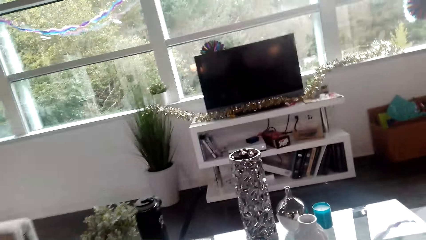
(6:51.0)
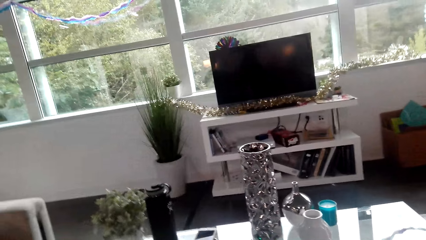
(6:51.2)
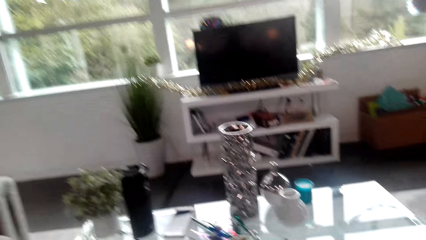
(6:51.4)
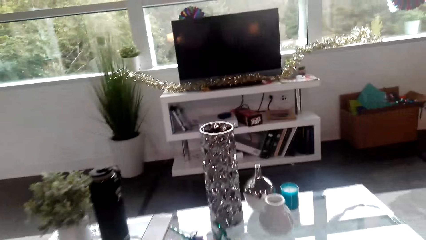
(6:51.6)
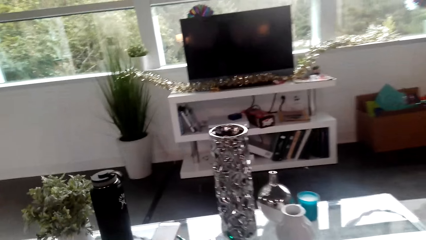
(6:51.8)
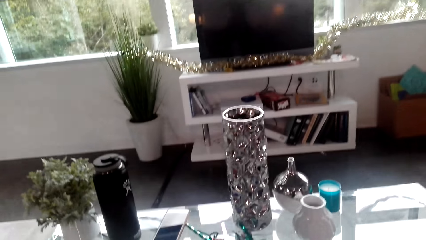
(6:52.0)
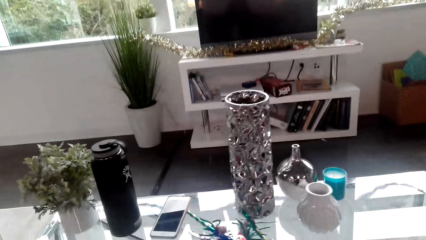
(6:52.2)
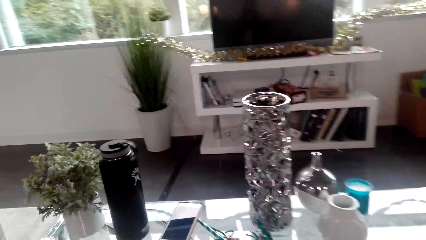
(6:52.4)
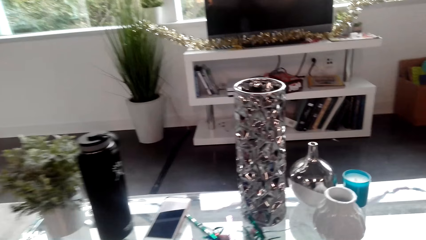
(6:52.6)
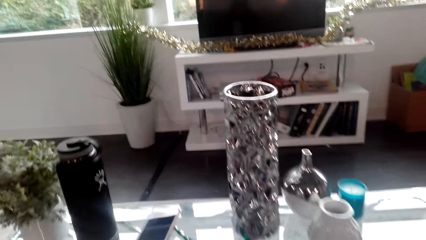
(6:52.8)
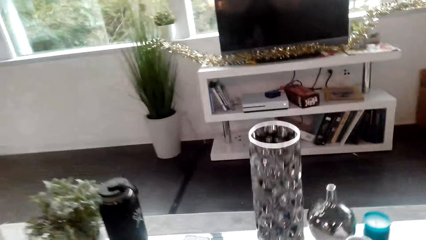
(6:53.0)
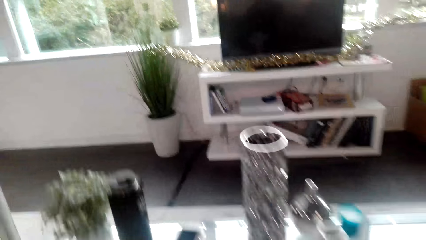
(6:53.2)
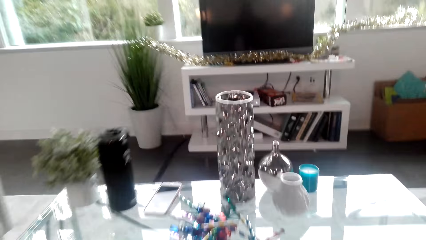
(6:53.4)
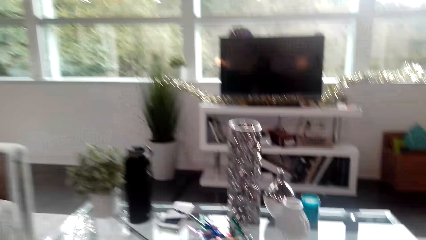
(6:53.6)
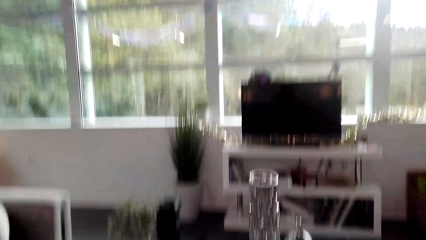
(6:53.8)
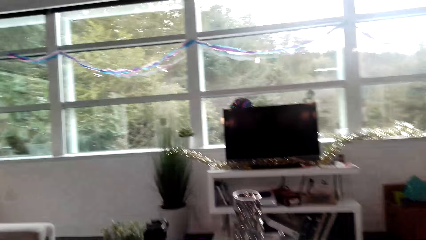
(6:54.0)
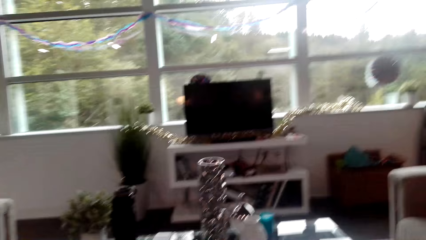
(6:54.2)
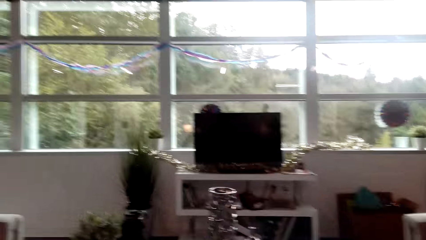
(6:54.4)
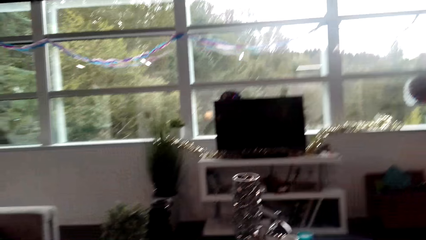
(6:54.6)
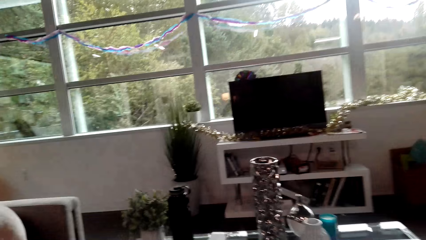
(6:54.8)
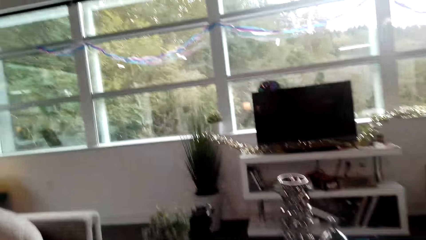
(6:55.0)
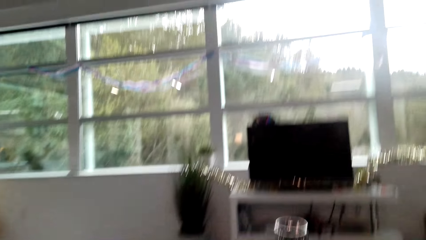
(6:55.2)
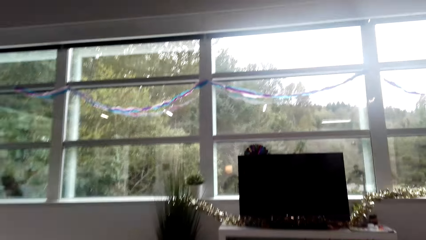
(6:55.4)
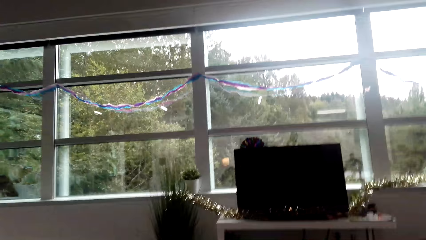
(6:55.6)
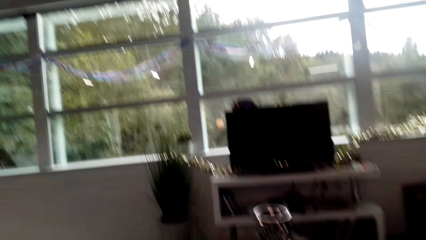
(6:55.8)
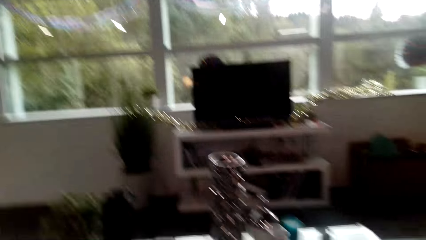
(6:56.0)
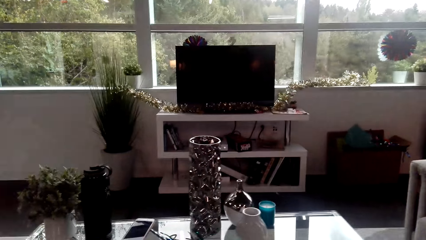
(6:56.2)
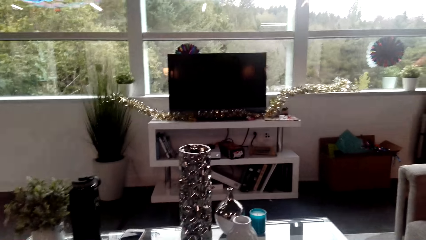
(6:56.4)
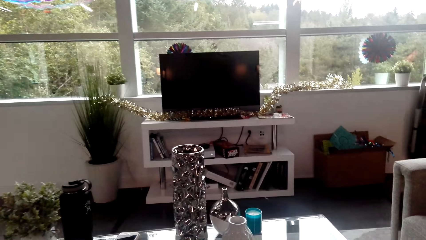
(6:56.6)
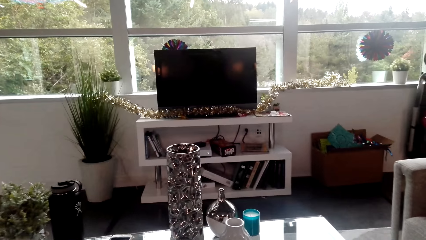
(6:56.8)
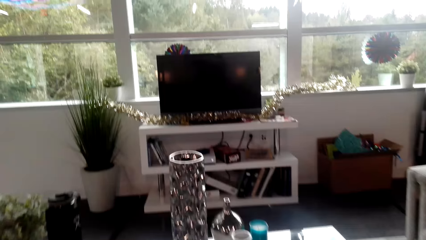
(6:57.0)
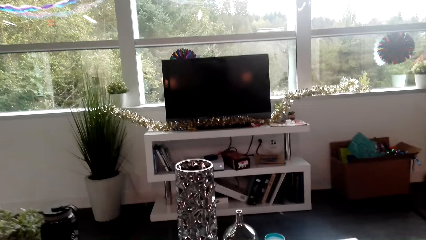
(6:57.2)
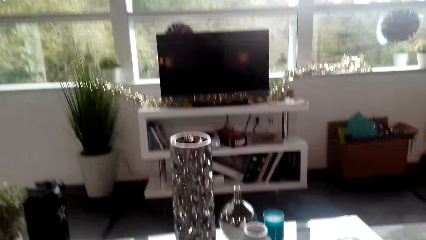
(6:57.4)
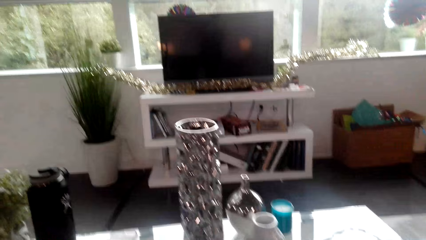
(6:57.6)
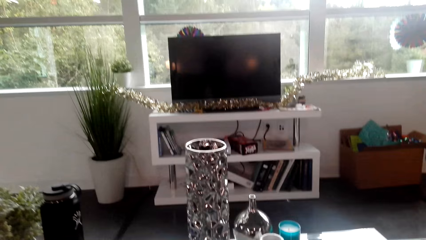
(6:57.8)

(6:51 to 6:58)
The camera wearer sits on the couch.

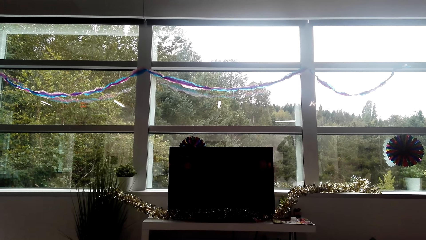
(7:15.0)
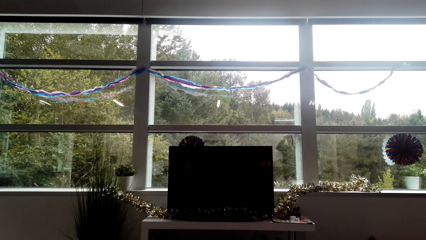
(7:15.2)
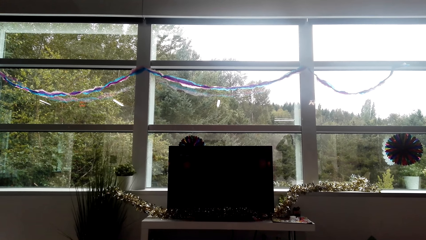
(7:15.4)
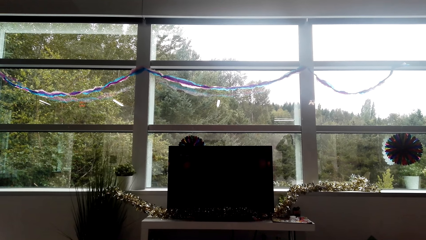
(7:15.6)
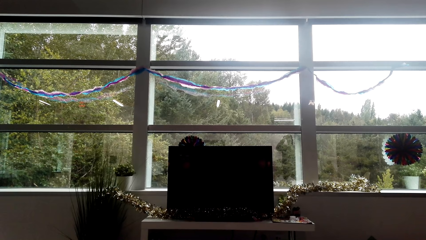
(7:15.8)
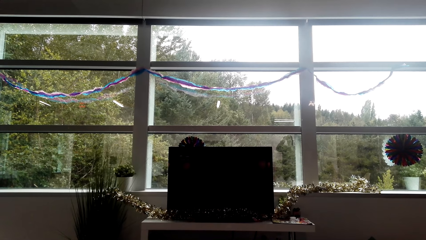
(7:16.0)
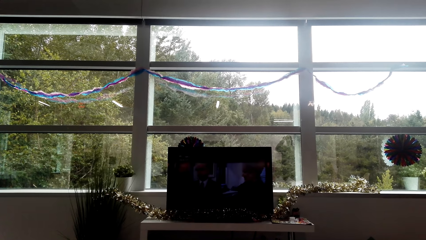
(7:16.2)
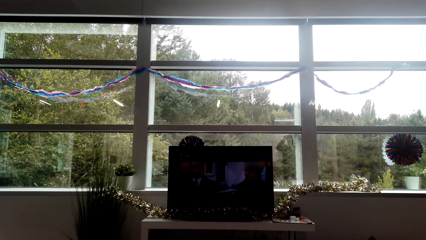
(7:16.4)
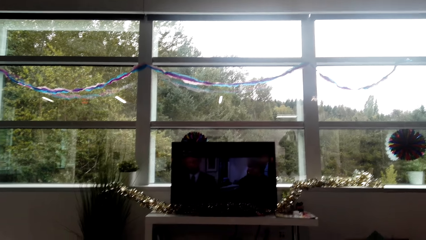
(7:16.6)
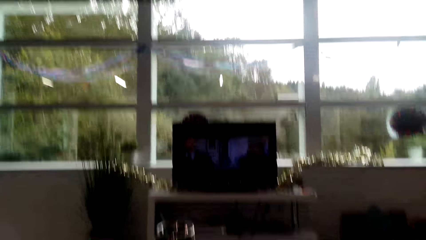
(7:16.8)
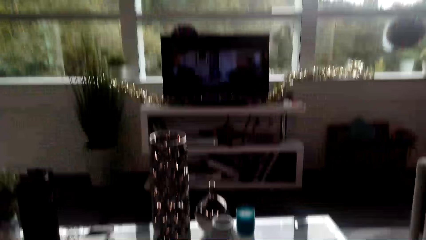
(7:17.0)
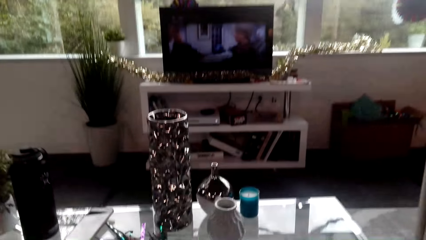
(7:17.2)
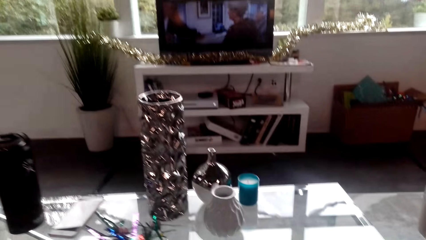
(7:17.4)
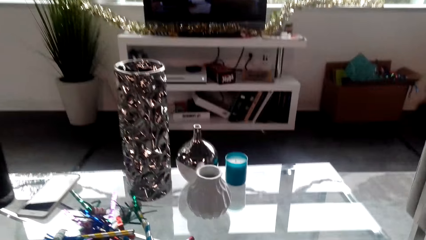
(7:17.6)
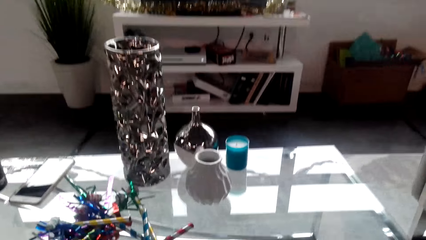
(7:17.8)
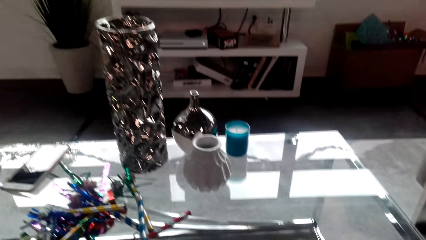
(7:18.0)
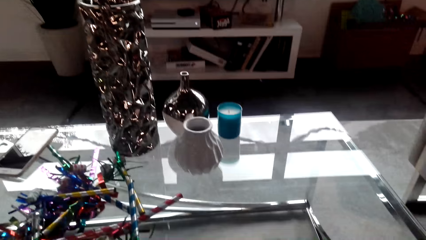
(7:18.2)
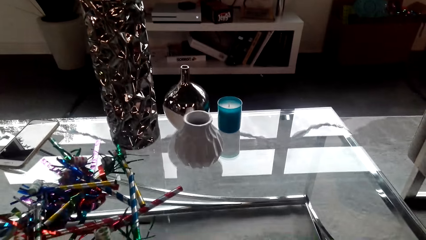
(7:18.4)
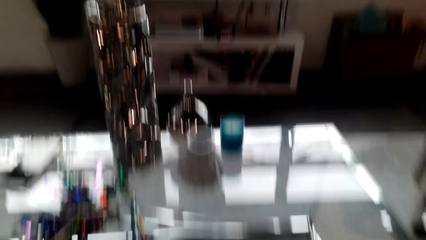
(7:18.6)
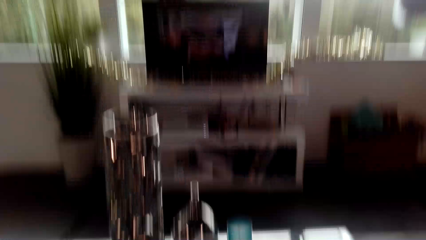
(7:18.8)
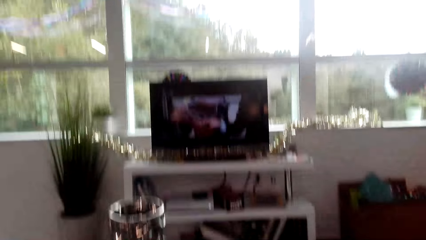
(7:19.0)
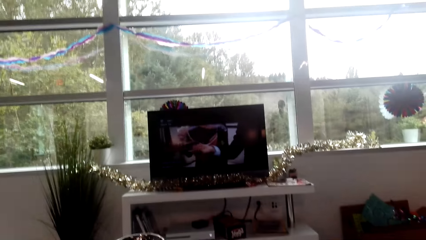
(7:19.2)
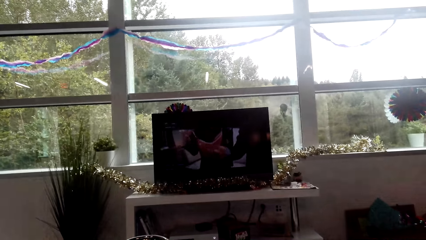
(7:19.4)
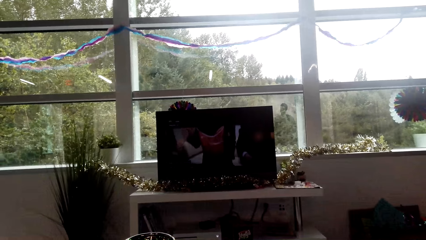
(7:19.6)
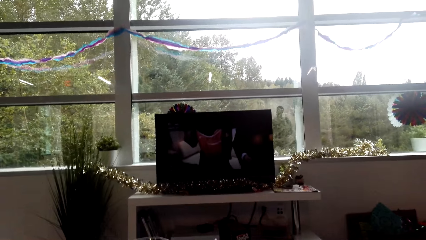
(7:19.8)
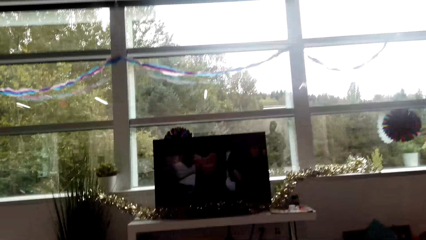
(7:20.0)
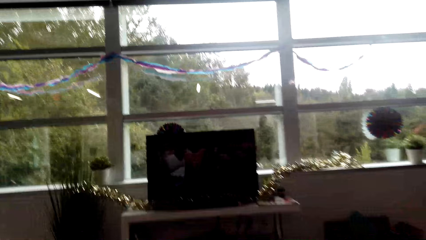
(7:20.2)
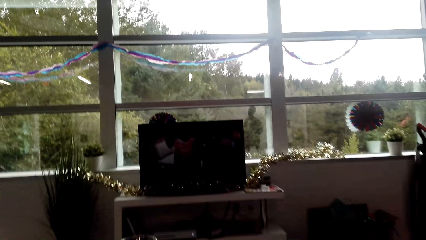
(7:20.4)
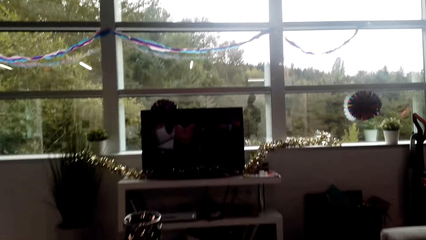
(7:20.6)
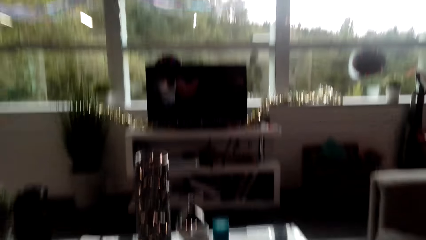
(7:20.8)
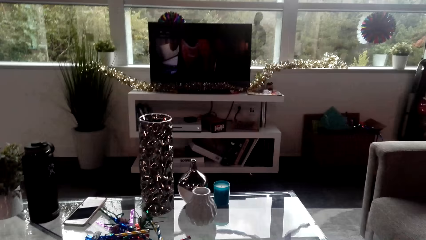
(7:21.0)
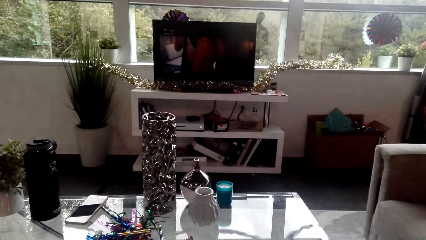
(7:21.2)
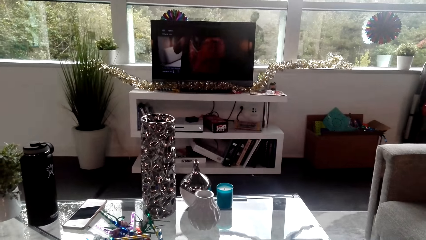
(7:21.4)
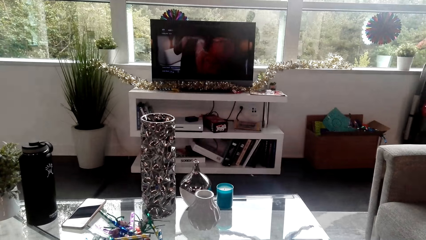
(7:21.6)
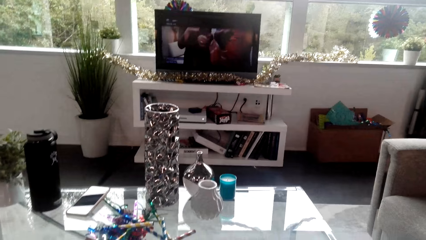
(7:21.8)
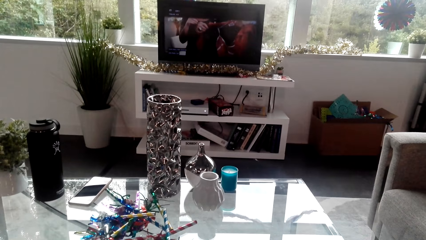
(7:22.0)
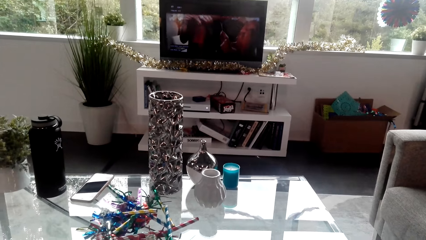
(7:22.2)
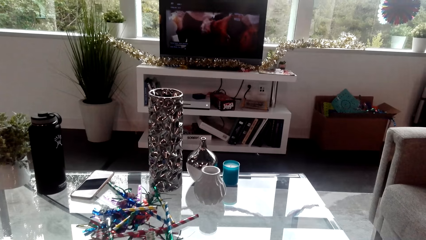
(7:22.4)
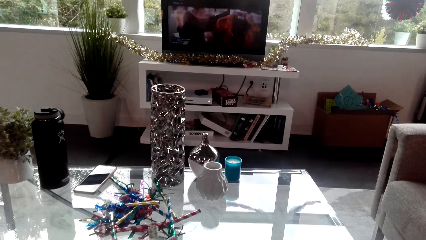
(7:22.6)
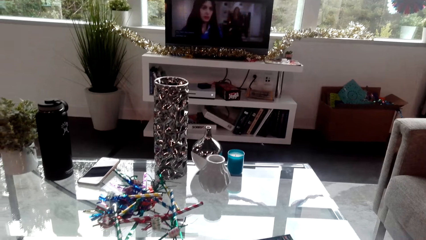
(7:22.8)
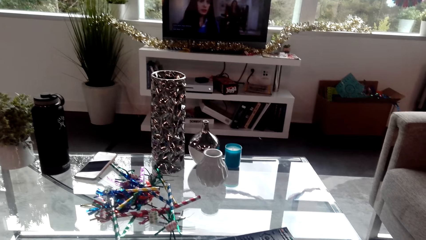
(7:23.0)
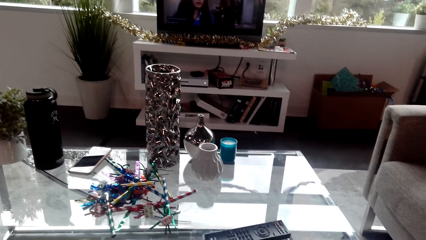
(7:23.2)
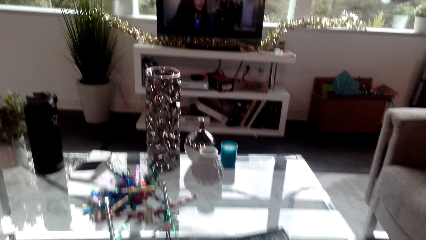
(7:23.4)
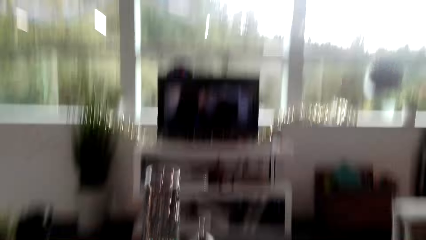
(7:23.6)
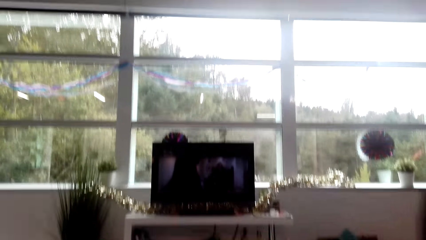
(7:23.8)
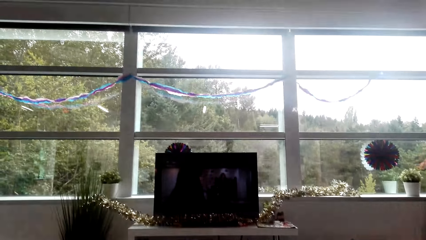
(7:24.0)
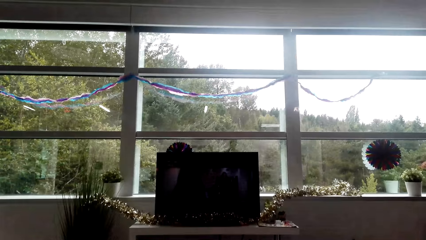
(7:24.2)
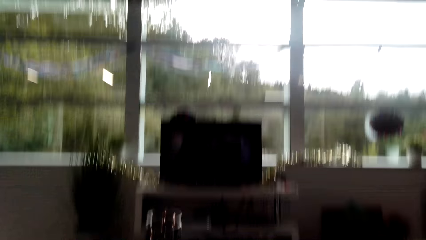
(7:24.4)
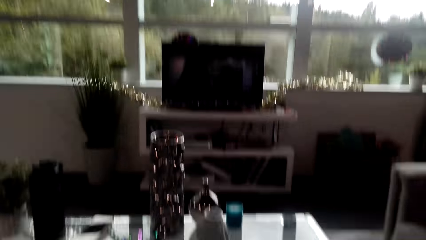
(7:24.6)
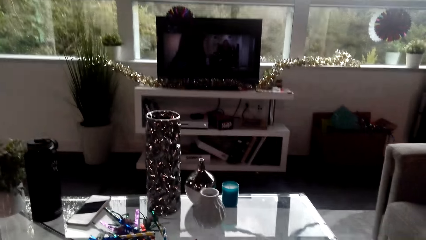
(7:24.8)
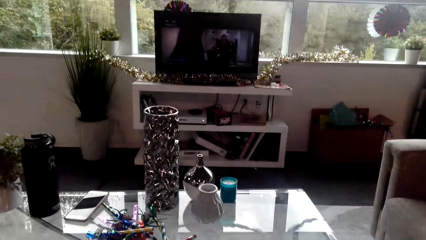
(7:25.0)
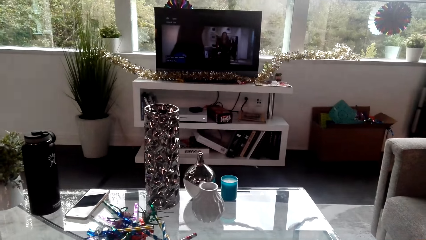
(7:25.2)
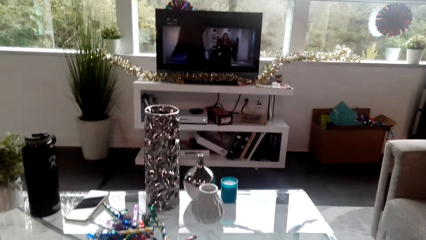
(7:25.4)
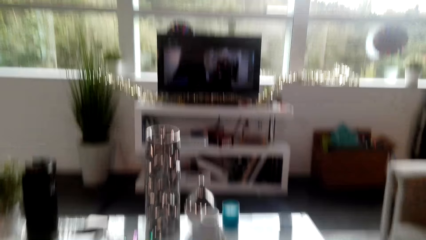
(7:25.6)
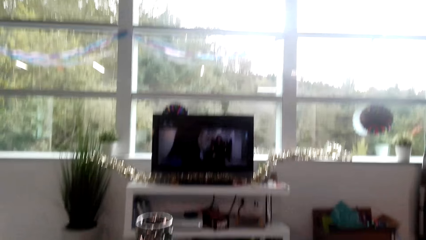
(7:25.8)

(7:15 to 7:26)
The camera wearer switches on the television.
